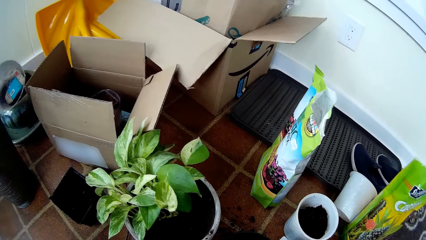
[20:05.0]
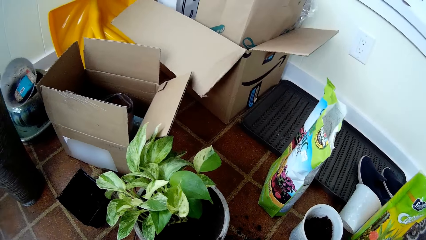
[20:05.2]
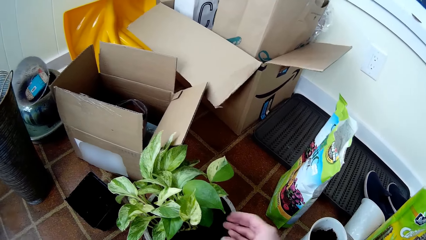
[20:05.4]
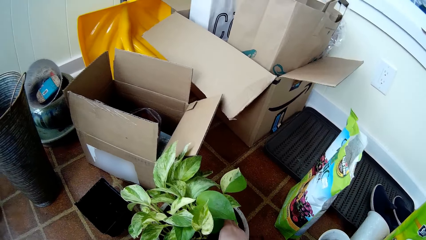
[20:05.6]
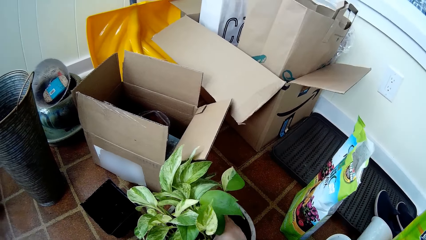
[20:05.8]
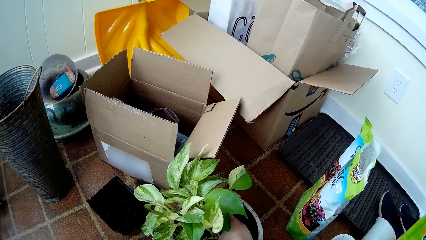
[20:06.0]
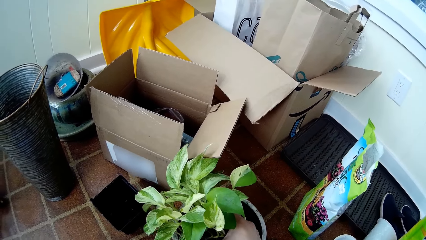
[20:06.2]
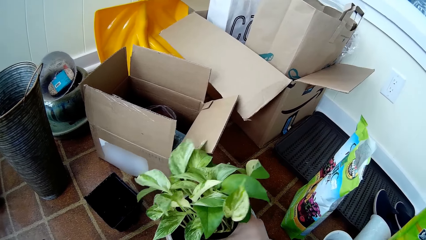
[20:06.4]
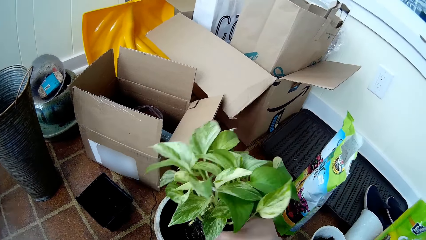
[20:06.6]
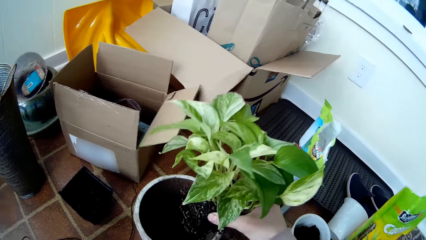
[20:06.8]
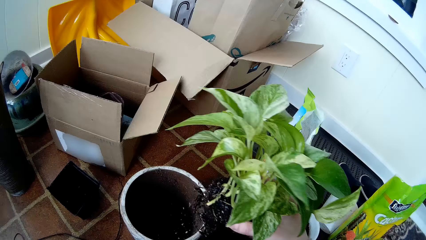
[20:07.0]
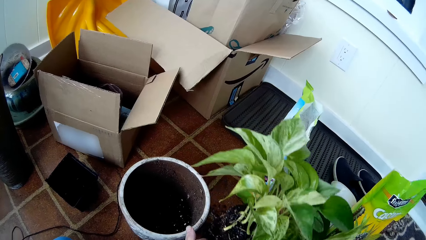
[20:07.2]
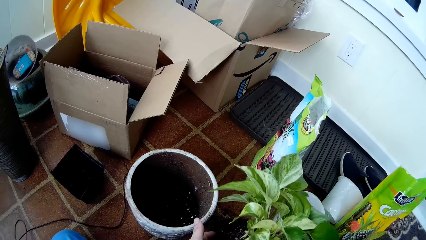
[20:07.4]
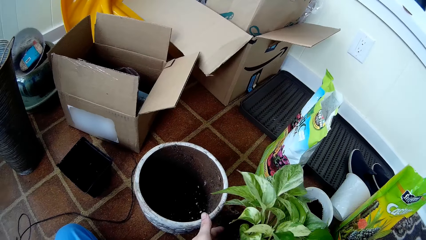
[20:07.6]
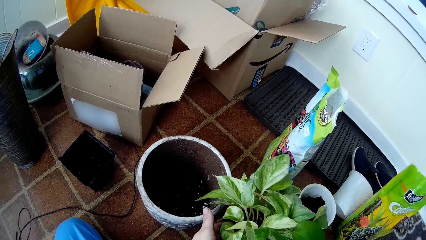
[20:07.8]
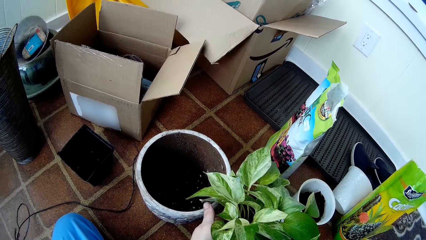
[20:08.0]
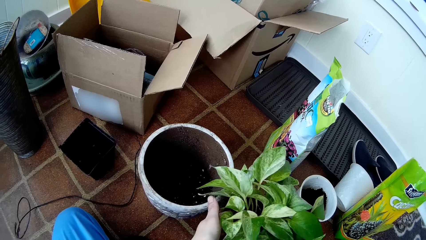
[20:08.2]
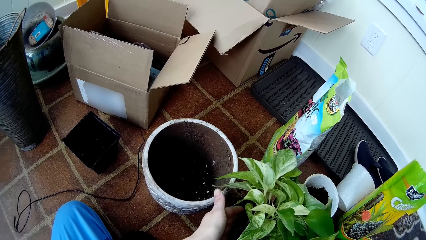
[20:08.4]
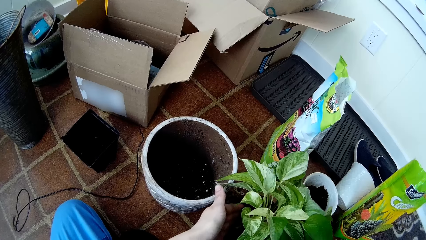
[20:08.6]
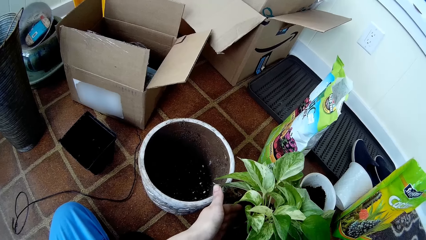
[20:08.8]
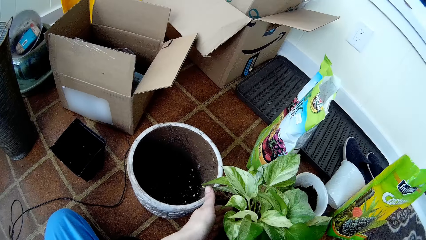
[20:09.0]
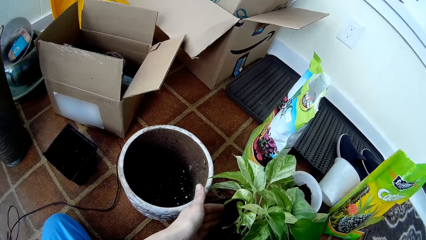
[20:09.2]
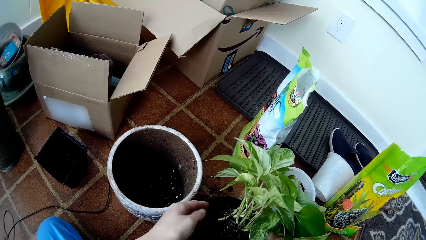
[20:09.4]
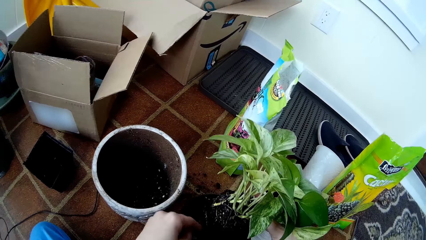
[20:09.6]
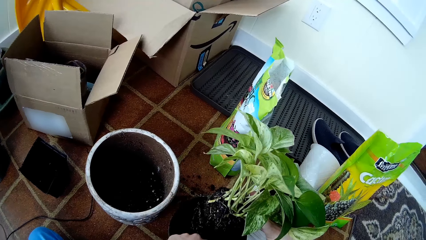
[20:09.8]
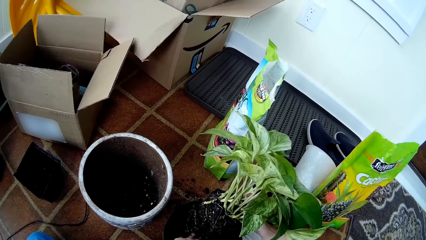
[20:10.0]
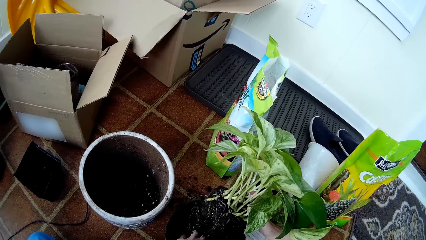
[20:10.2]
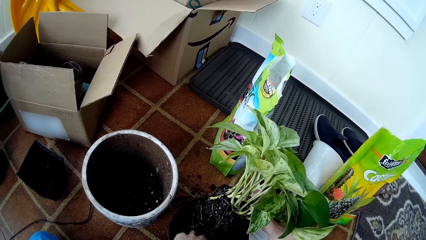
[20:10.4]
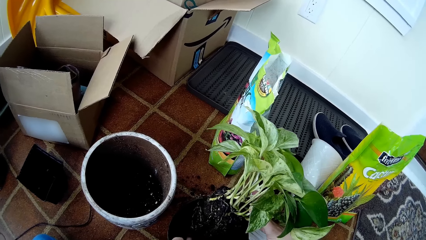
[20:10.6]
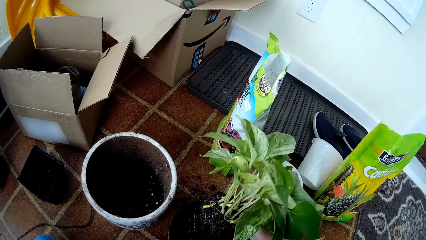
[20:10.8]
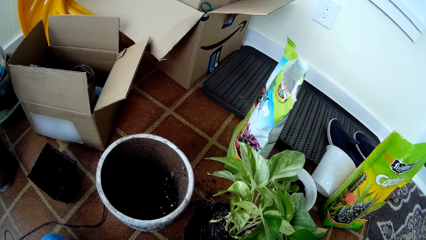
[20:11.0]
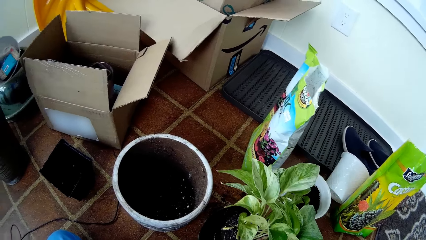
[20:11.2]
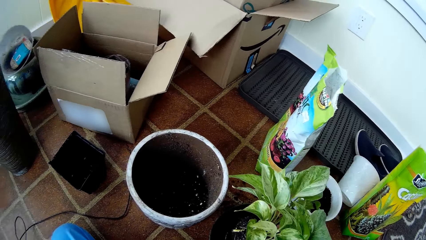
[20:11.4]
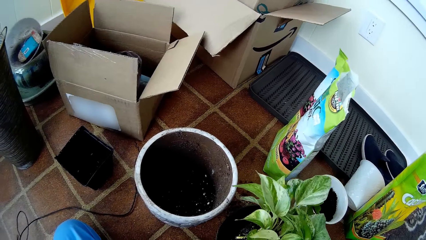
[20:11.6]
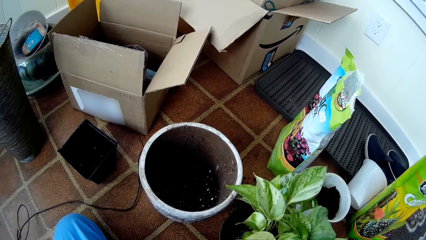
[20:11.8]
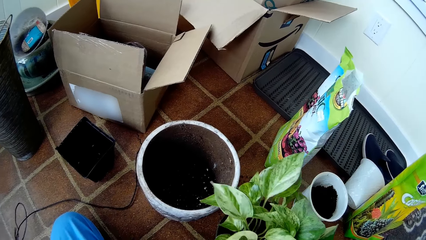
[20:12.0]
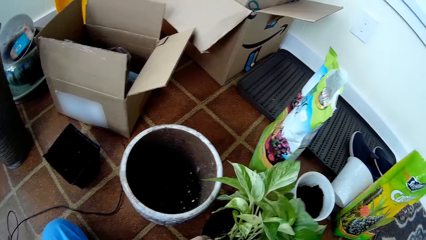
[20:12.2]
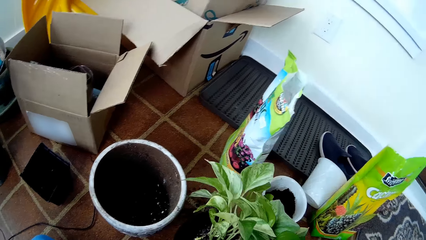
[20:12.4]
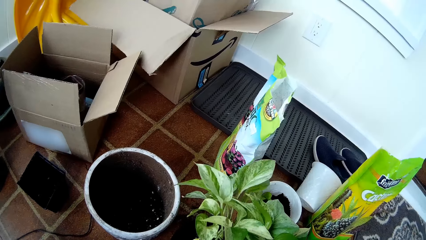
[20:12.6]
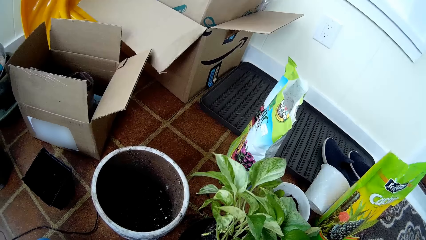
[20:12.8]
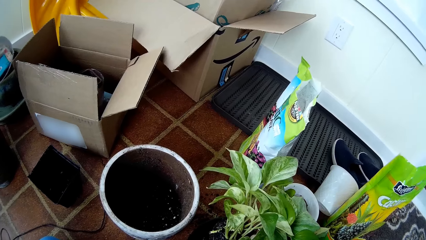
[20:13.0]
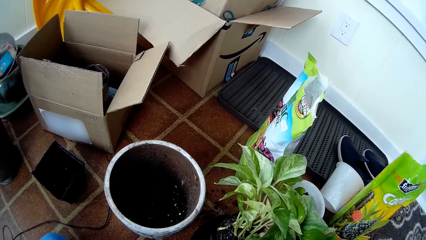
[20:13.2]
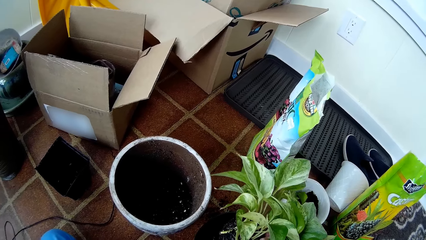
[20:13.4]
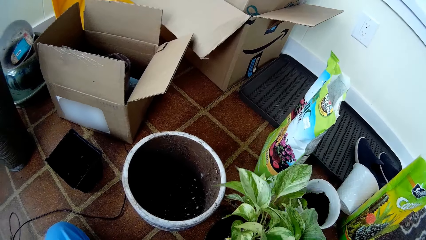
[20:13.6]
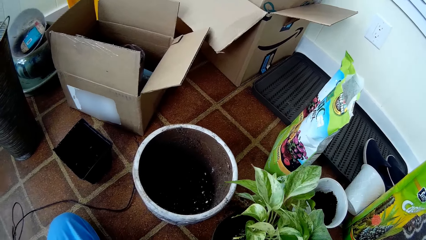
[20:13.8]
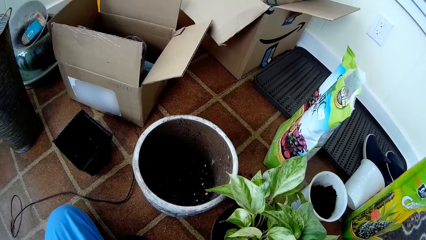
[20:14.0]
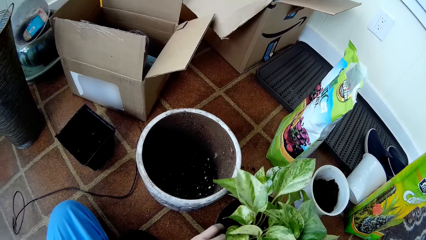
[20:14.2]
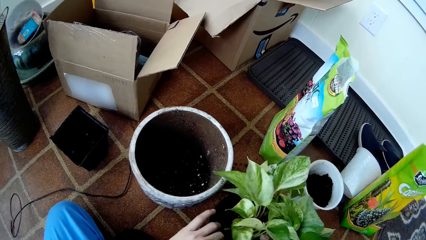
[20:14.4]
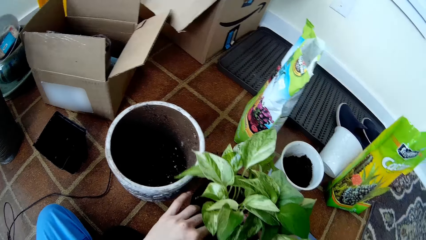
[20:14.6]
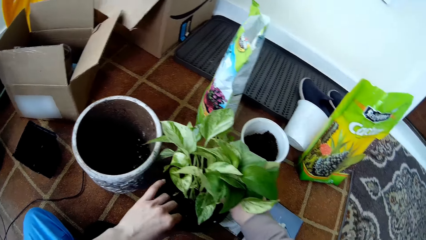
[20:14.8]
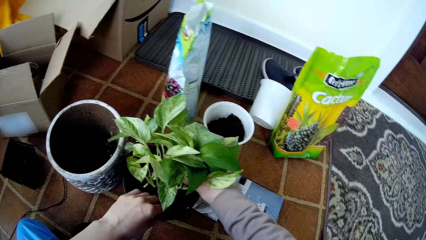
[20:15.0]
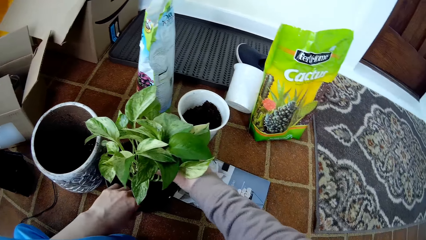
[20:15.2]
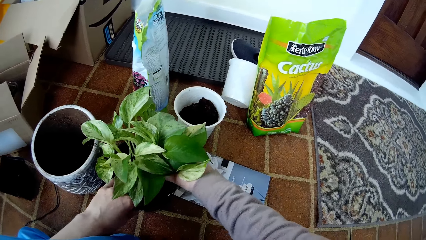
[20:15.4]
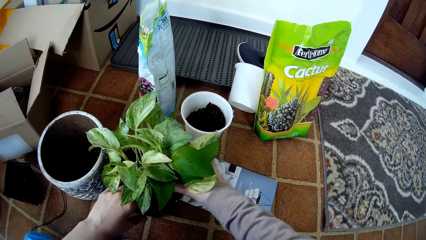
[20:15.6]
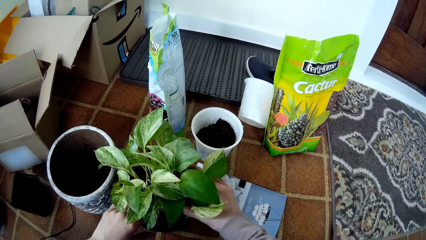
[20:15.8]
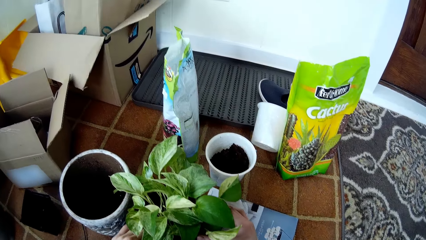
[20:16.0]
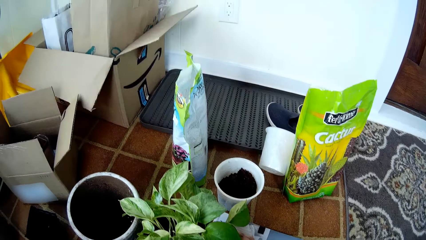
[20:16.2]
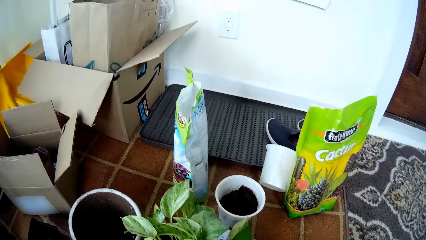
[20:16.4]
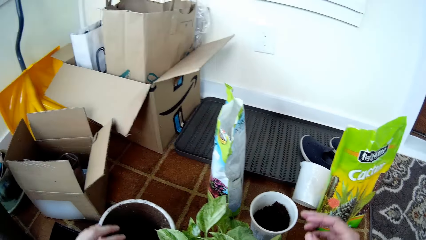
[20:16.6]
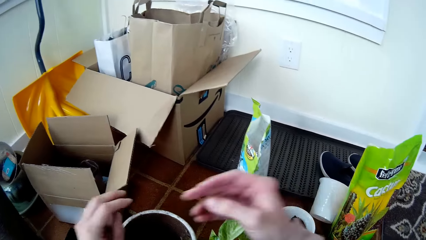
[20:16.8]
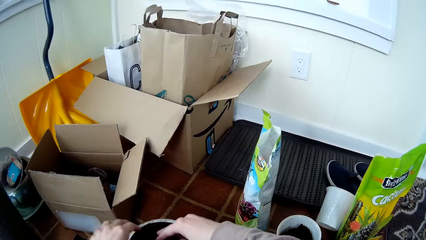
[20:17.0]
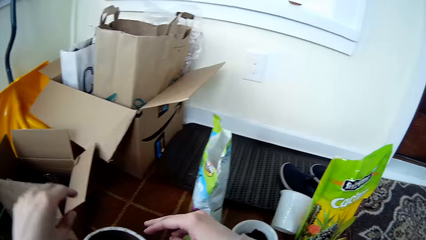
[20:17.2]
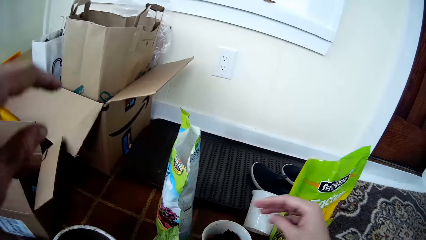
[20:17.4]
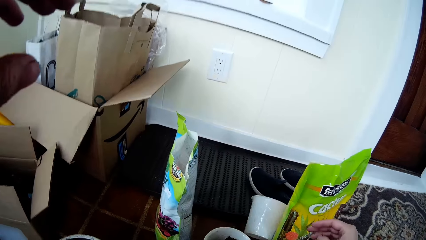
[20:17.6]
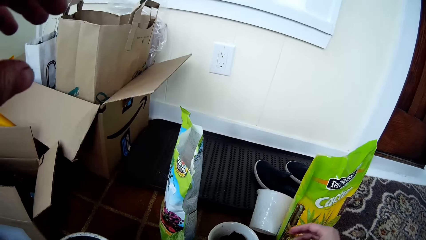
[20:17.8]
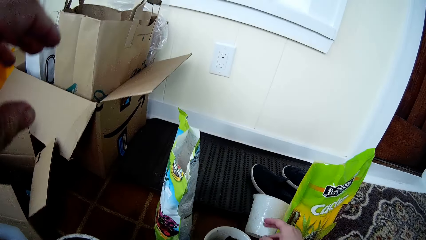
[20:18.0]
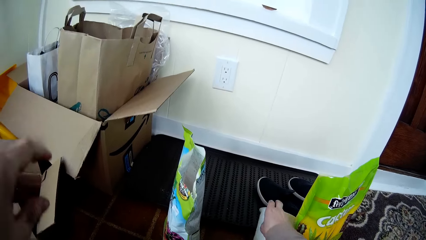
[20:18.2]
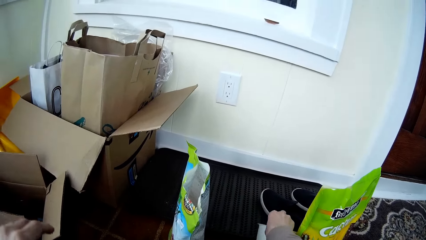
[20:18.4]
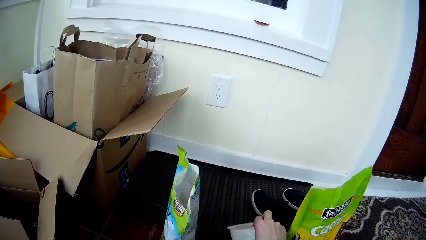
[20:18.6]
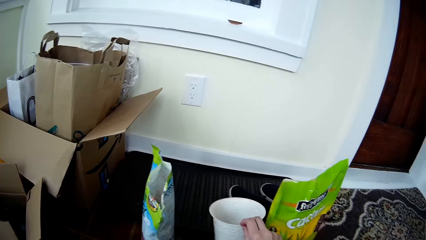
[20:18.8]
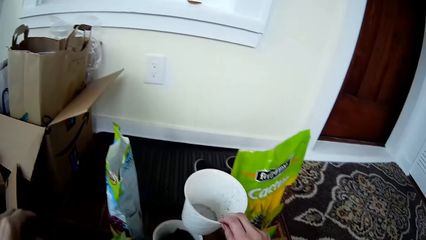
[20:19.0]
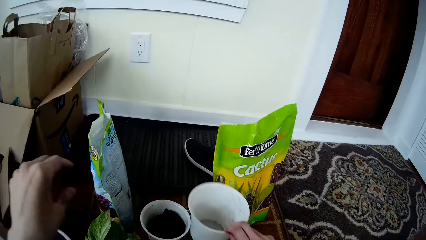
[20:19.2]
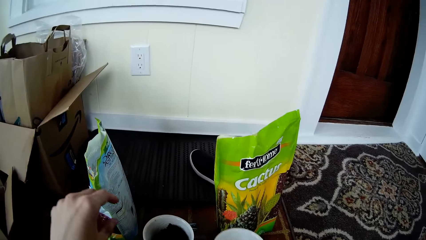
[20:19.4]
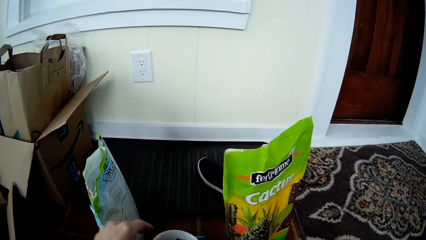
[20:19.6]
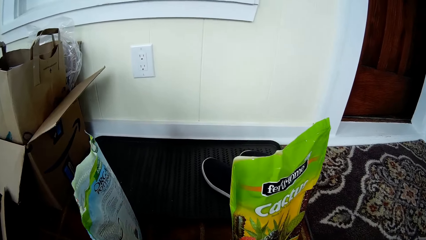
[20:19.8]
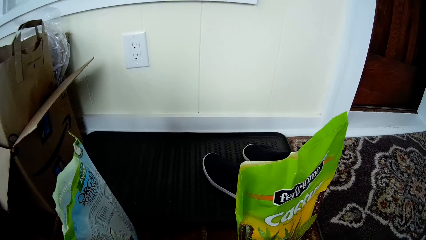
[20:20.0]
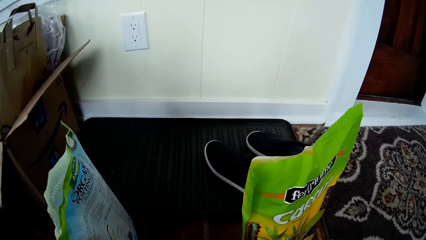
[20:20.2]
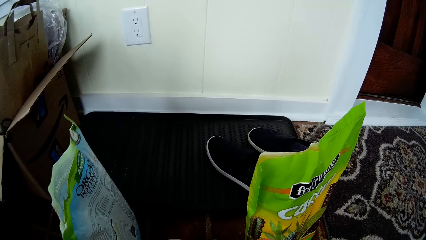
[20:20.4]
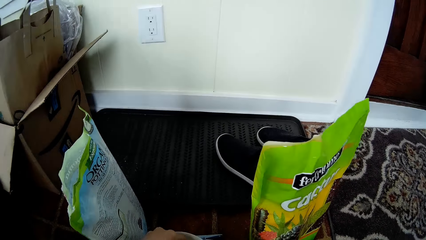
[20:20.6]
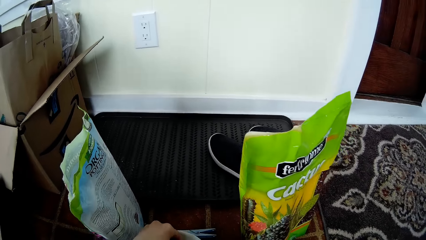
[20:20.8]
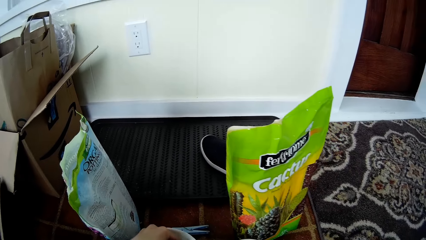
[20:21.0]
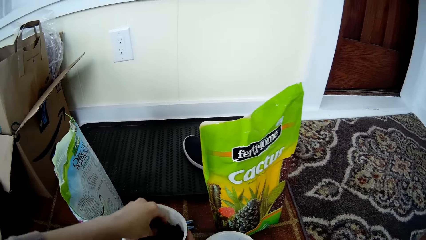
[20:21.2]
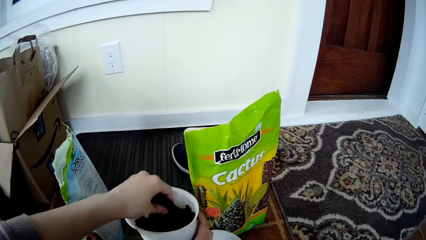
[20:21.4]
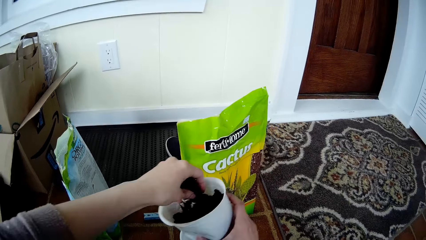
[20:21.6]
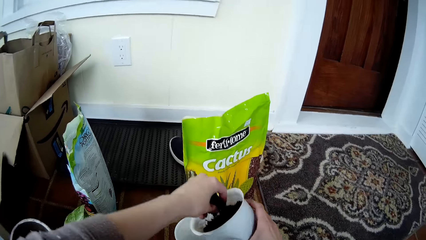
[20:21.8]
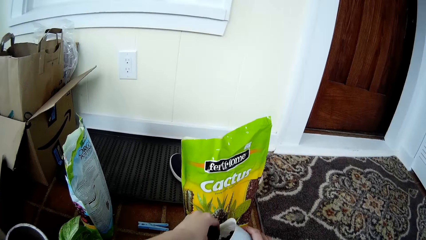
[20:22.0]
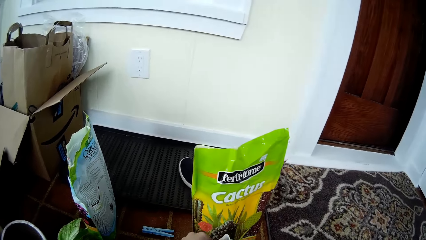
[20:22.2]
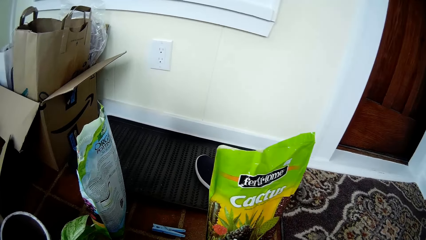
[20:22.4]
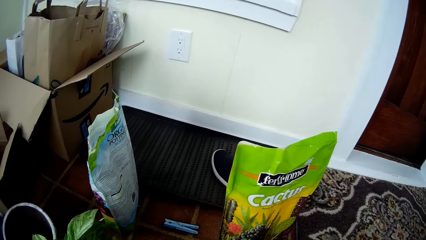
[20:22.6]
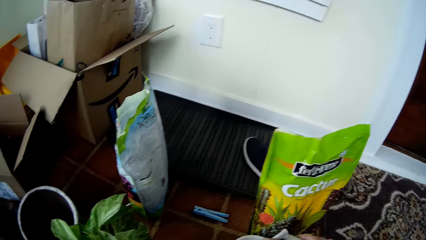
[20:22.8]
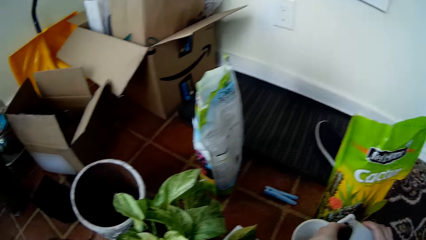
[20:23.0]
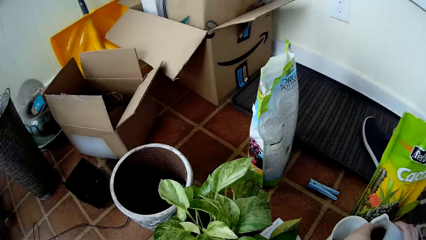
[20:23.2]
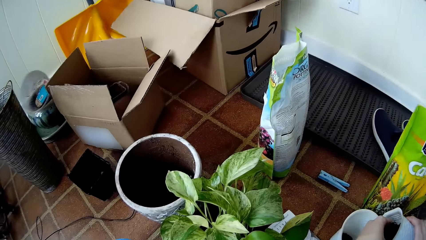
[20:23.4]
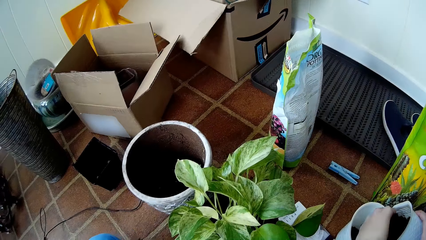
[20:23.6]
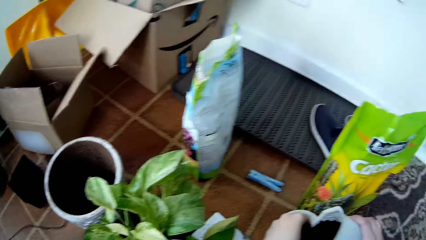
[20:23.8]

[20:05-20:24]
The camera wearer picks up the seedling or plant from a flower vase with her right hand. She holds the plant with the right hand. She puts the seedling in the plant pot with her right hand. She removes the seedling from the plant pot with her right hand. She shuffles the soil in the plant pot with her left hand. She lifts up the plant with the right hand. She shakes the seedling with her right hand. She places the plant on the plant pot or bowl with the right hand. She plants the seedling in the plant pot with her right hand. She moves her hands. She picks up the white flower vase or container from the floor with her right hand. She drops the container on the floor with the right hand. She packs soil with her left hand from the flower pot. She picks up the flower pot from the floor with her right hand. She turns soil from the flower pot in her right hand with her left hand into the white flower vase.
